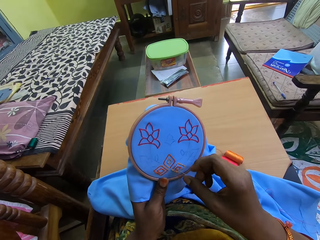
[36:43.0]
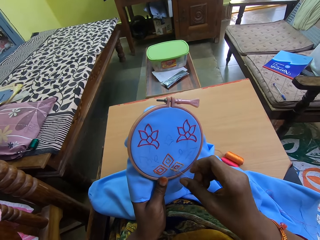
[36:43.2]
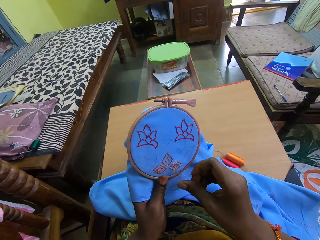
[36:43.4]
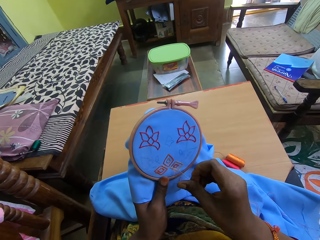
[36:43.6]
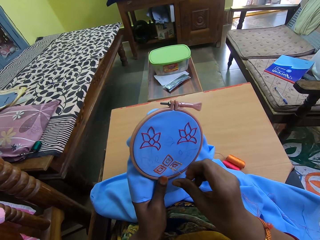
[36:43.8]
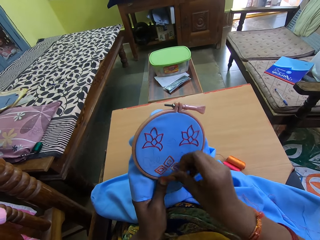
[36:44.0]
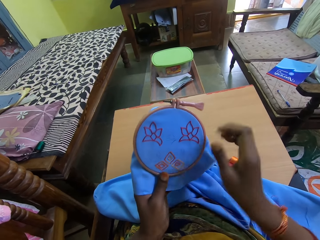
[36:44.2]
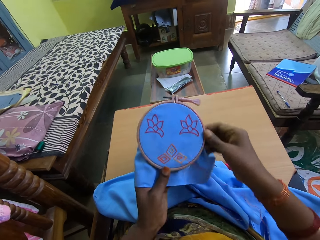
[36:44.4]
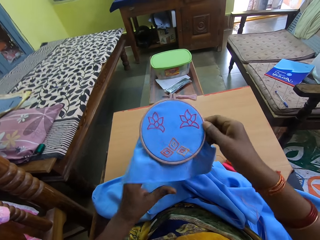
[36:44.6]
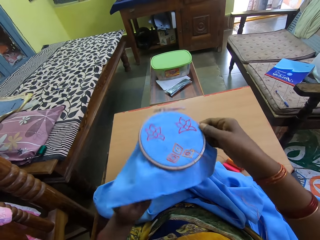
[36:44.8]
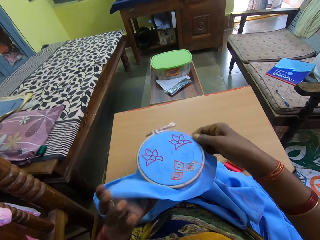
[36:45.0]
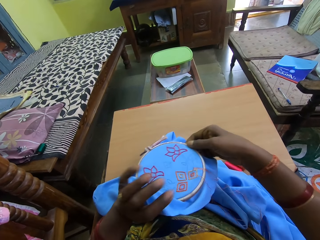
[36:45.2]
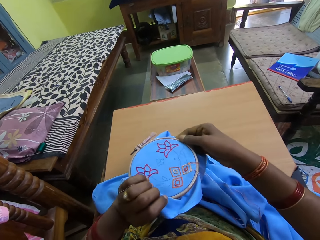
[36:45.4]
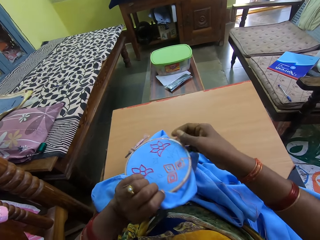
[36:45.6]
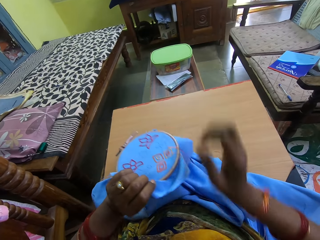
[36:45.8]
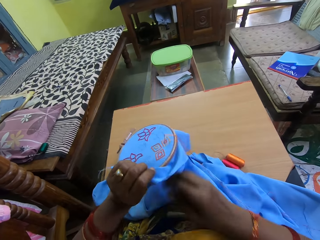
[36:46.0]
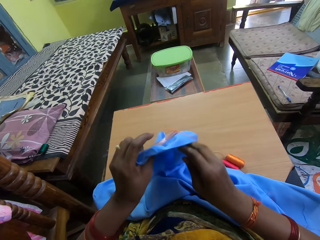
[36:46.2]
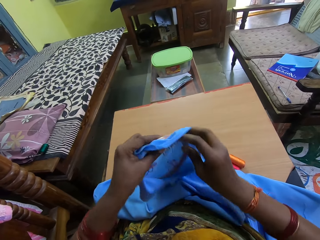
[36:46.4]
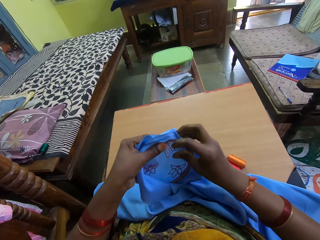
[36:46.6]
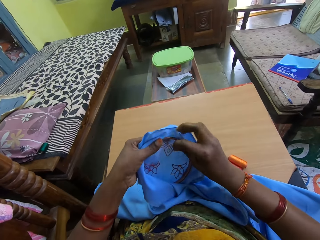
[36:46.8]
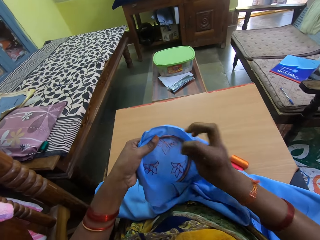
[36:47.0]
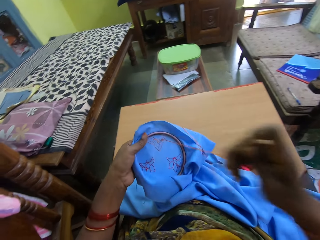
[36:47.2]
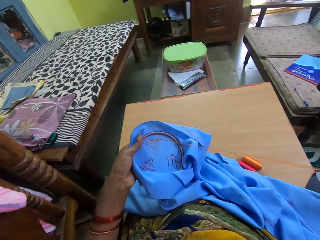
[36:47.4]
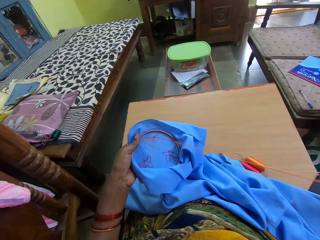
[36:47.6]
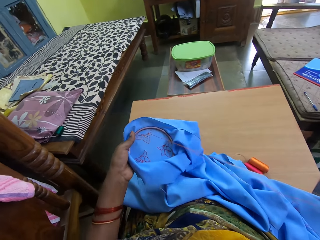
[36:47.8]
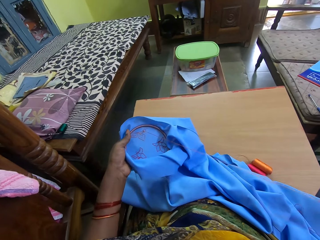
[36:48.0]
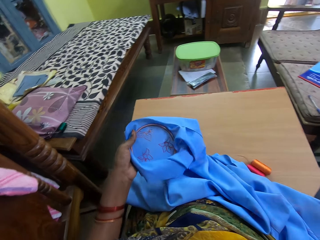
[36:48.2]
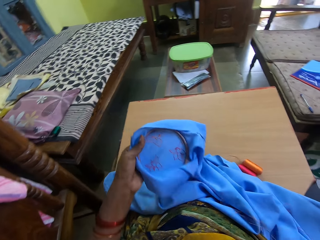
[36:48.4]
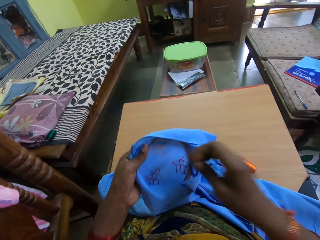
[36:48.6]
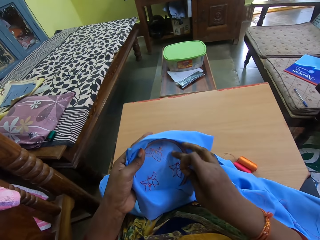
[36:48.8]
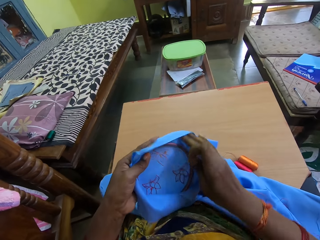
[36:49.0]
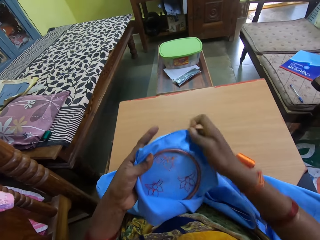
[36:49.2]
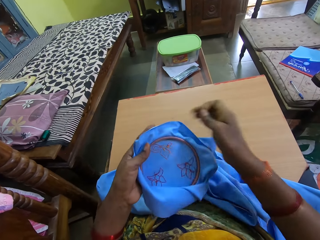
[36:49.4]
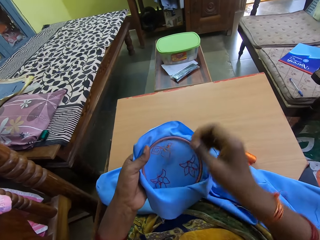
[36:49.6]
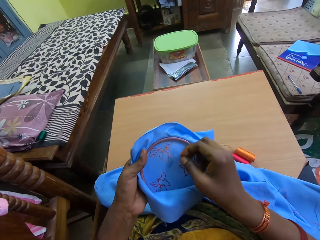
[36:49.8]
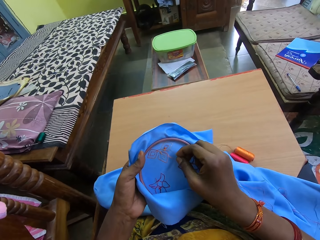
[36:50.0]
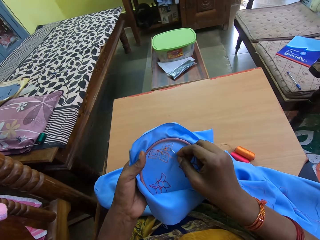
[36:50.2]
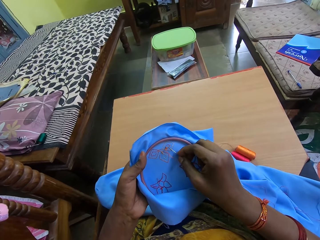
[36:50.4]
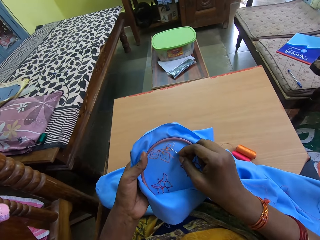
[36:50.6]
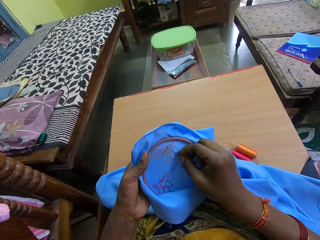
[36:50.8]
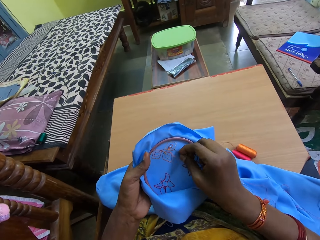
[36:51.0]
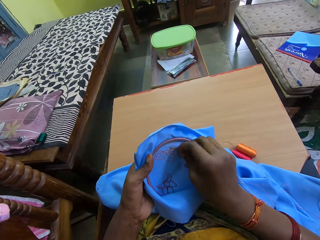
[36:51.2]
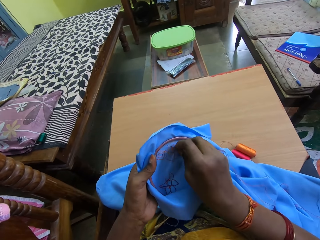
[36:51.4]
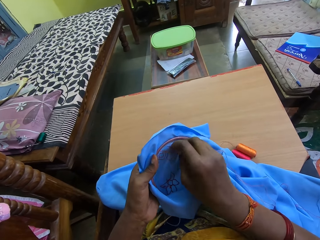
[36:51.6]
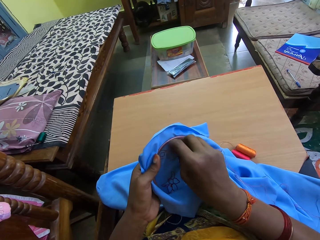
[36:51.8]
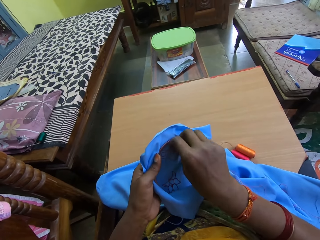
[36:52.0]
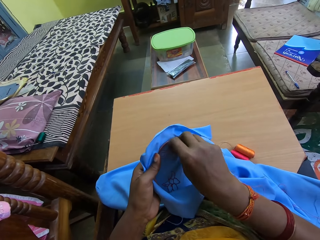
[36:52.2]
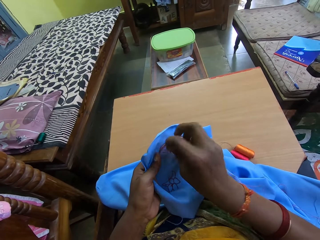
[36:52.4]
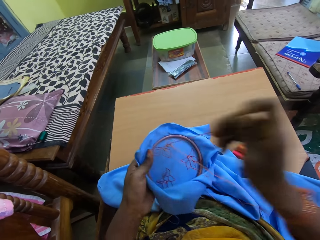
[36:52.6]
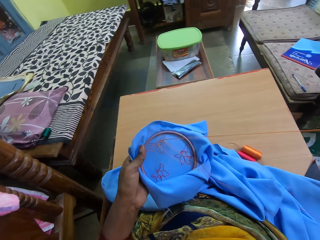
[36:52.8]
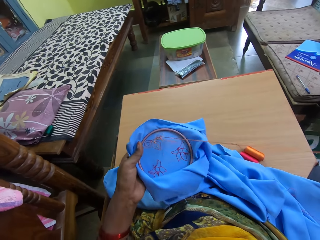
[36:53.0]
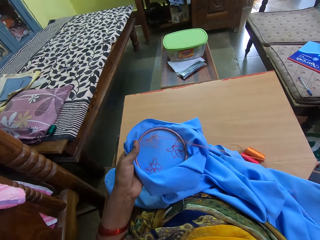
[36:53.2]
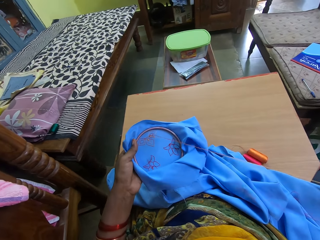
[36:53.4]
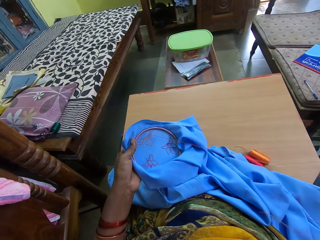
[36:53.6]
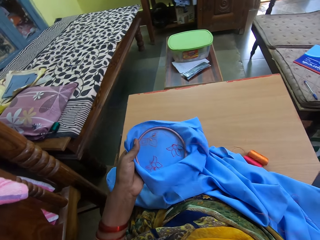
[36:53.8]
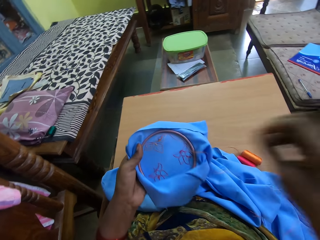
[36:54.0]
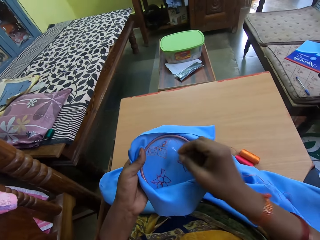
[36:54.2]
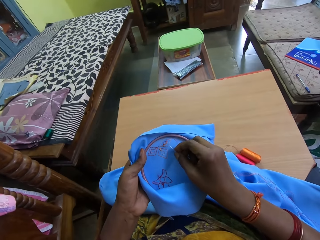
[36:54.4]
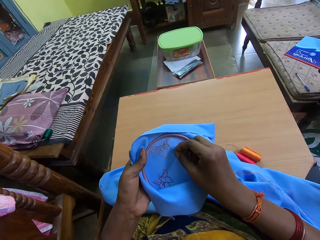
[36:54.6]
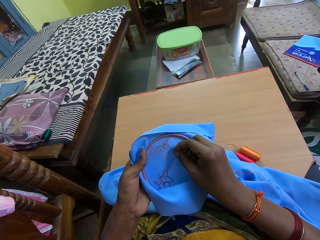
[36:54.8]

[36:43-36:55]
The camera wearer adjusts the embroidery hoop in her hands. She pulls the needle and thread in her right hand through the fabric in her left hand. She embroiders a pattern on the fabric in the embroidery hoop in her left hand with the needle and thread in her right hand.

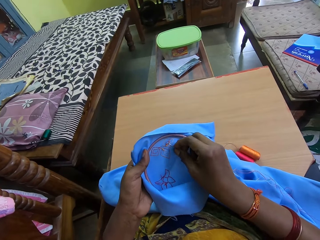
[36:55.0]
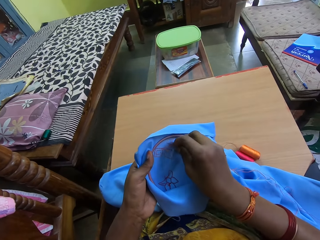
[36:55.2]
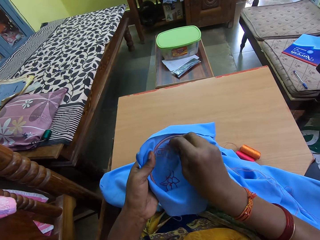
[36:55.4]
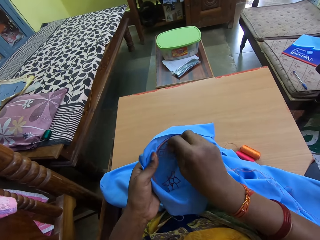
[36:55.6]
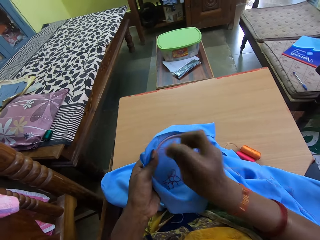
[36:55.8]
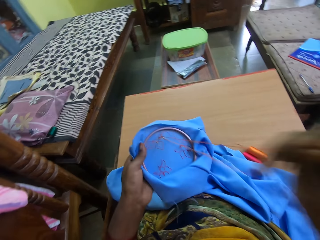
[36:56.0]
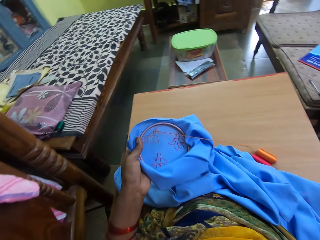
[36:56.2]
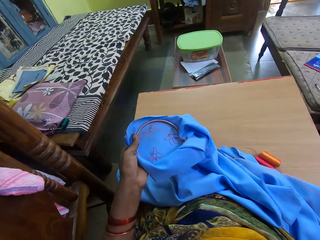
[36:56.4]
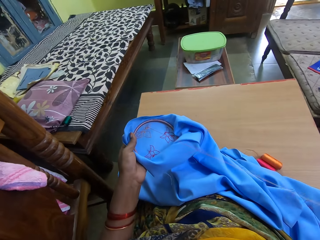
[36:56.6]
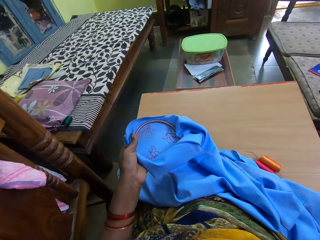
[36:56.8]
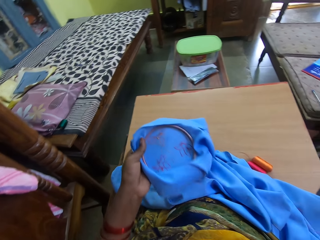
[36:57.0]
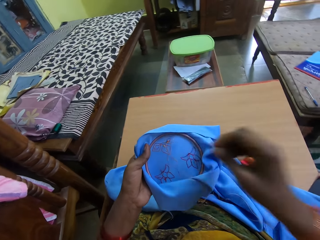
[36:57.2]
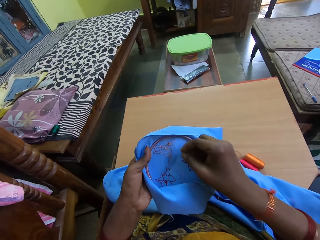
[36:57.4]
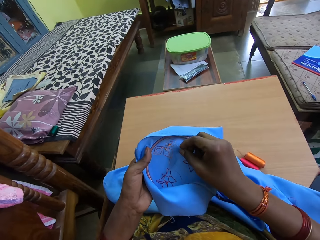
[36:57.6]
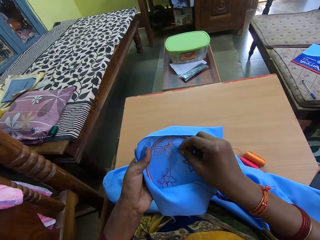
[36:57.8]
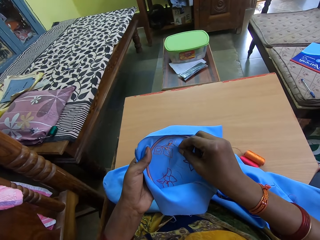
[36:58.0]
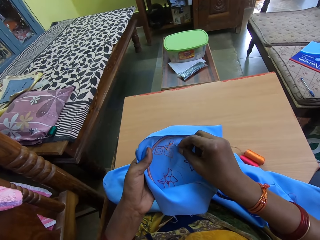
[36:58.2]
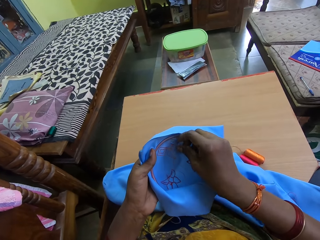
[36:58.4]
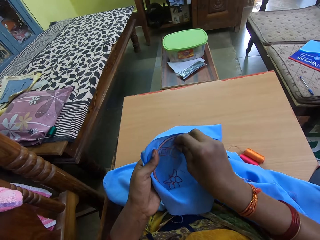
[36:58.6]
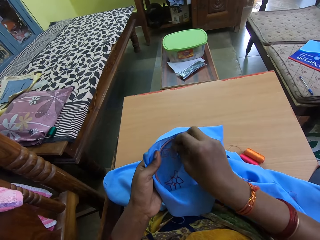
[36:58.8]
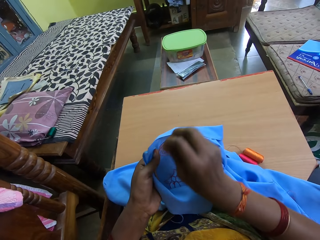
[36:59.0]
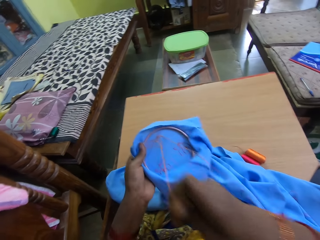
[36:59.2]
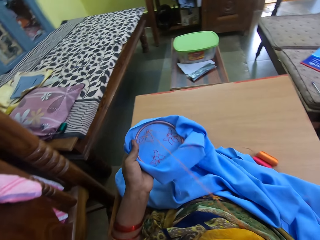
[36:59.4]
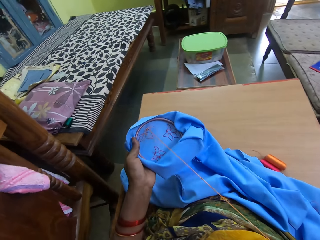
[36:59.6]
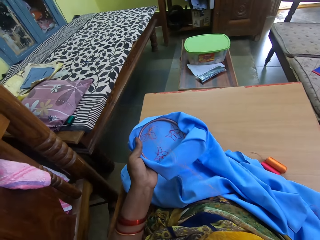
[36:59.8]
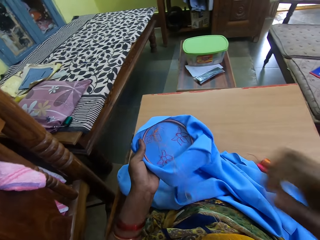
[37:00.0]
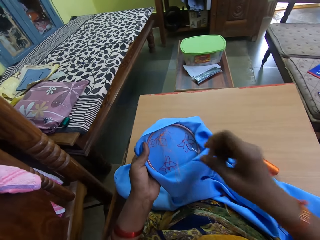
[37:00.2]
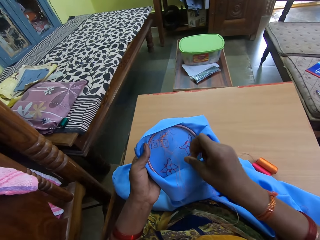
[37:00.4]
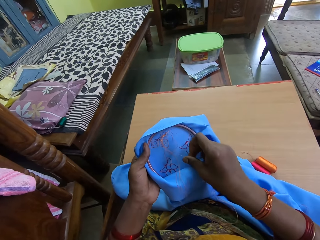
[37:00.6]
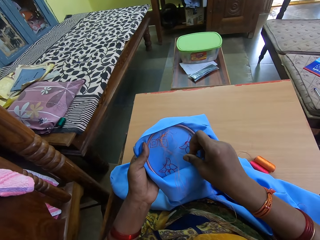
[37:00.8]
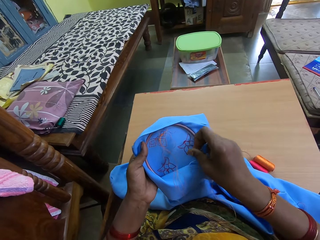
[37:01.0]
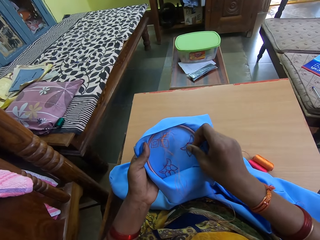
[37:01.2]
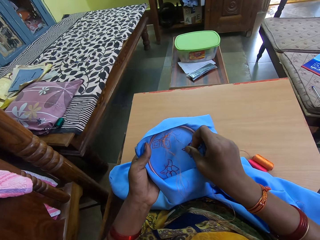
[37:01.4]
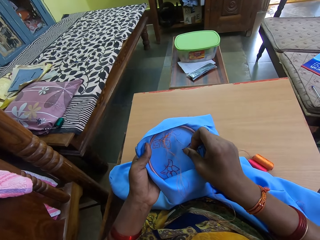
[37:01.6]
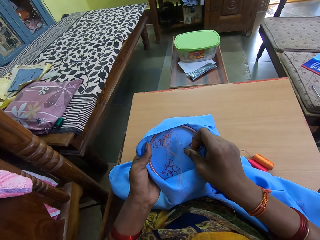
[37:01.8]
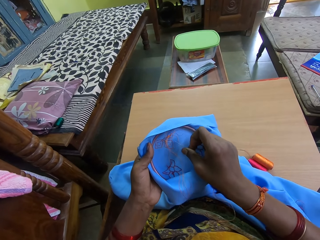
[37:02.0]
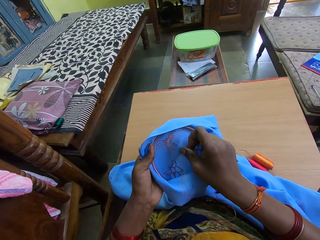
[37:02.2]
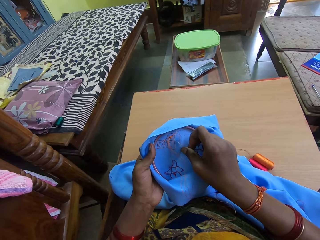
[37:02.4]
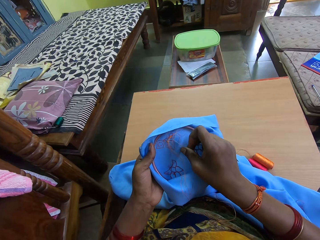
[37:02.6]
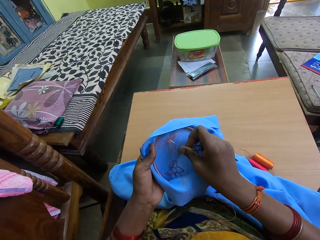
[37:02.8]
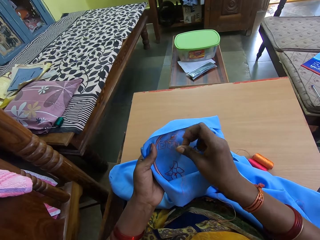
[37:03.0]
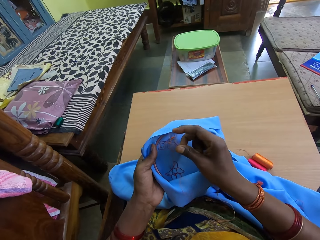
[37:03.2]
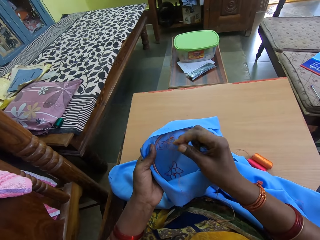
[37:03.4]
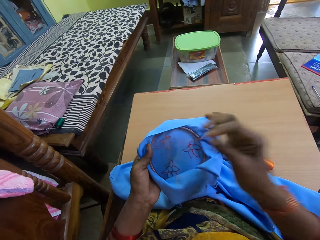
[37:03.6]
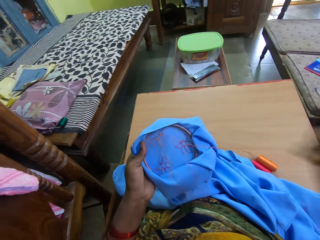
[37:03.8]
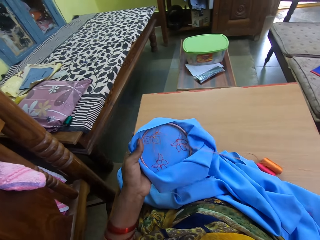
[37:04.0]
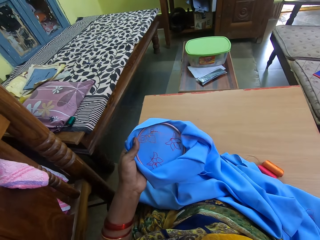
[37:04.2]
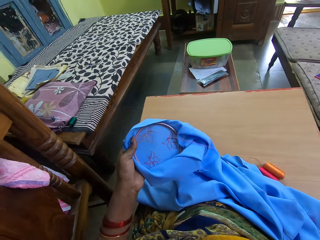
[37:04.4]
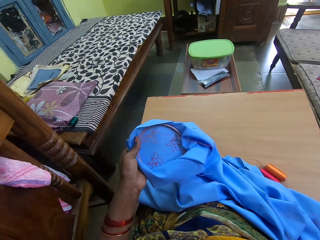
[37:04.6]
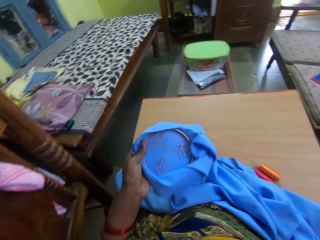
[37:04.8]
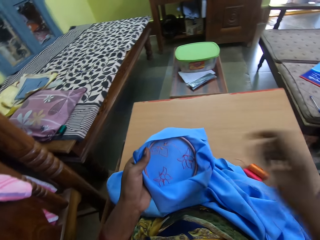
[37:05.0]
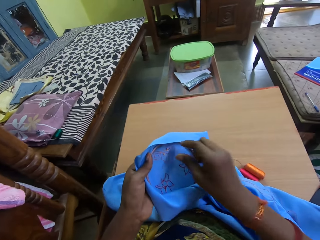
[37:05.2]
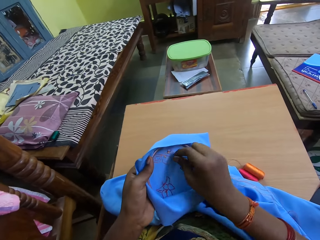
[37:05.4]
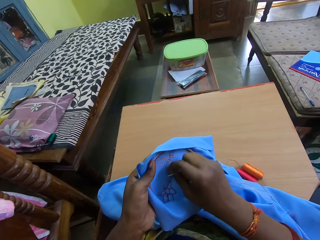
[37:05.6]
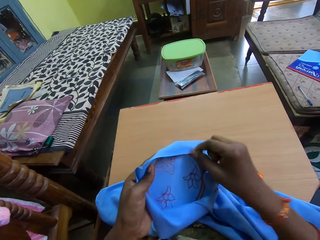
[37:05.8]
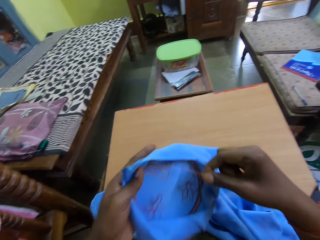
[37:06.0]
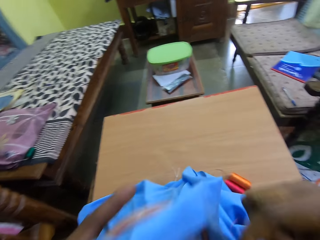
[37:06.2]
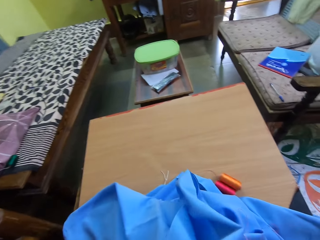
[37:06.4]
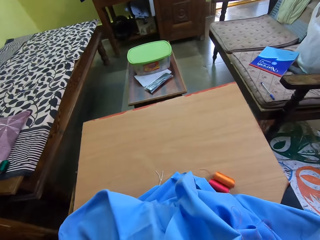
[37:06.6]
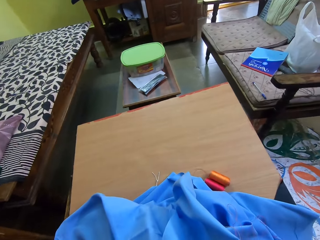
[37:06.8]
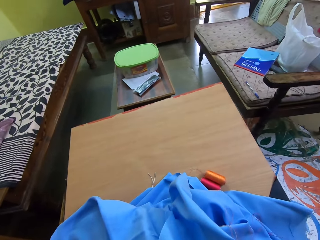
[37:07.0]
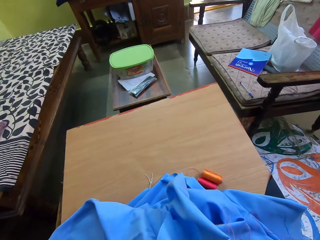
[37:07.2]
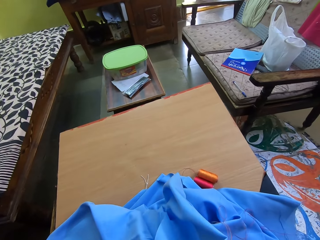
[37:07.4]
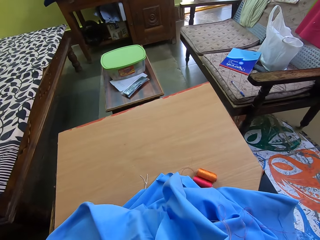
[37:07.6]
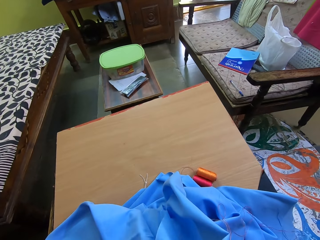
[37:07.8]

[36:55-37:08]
The camera wearer holds the thread on the fabric with her right hand. She raises the embroidery hoop in her hands towards her mouth.
